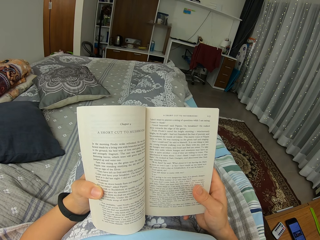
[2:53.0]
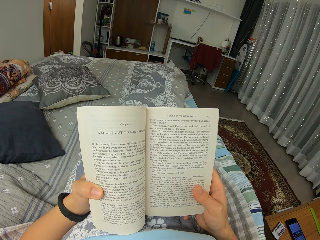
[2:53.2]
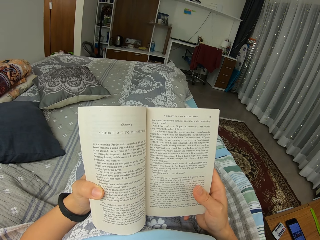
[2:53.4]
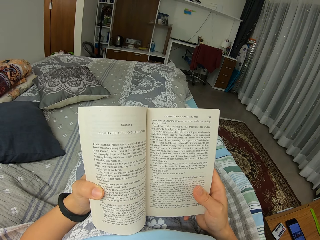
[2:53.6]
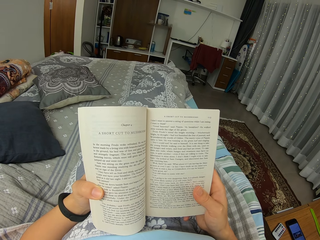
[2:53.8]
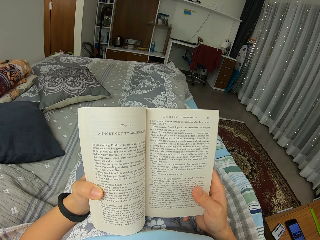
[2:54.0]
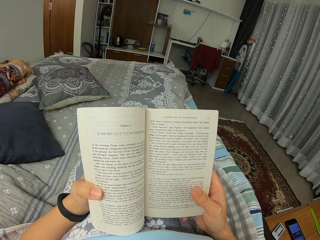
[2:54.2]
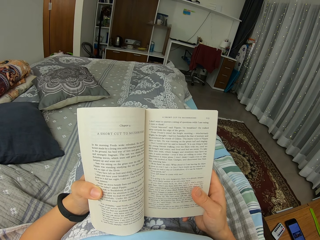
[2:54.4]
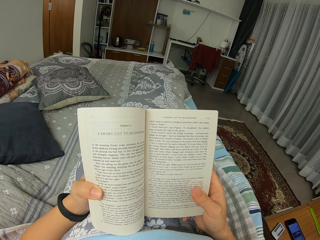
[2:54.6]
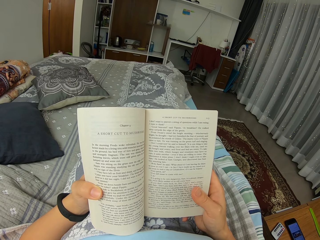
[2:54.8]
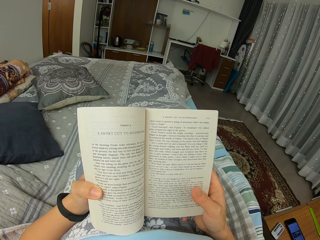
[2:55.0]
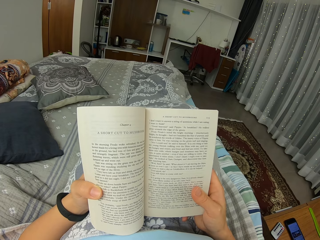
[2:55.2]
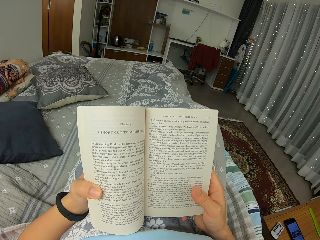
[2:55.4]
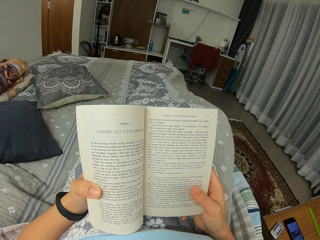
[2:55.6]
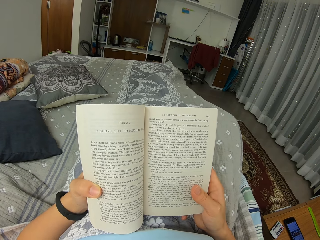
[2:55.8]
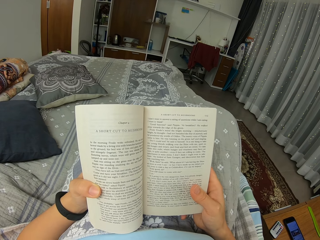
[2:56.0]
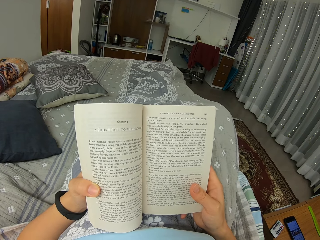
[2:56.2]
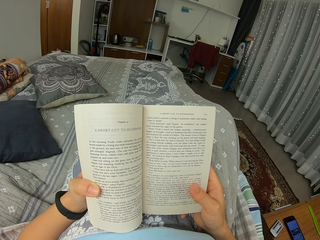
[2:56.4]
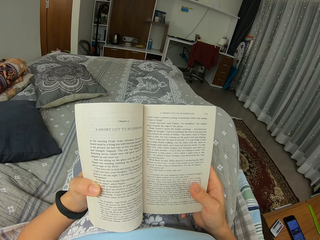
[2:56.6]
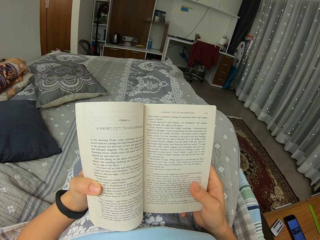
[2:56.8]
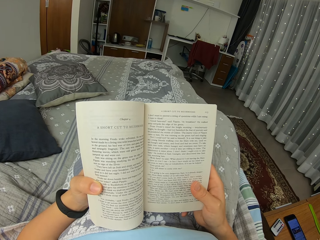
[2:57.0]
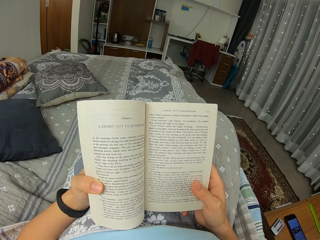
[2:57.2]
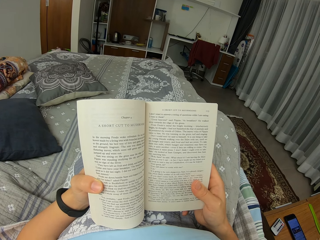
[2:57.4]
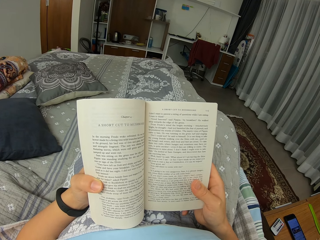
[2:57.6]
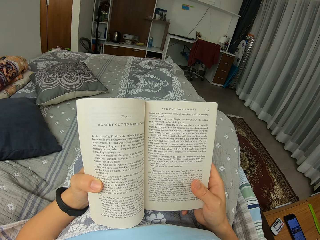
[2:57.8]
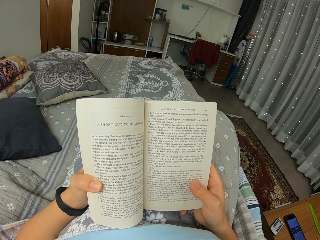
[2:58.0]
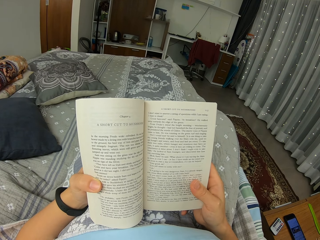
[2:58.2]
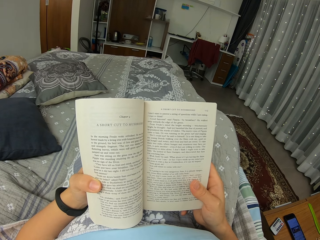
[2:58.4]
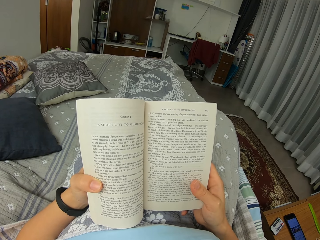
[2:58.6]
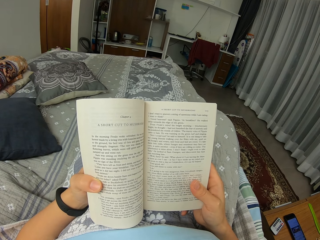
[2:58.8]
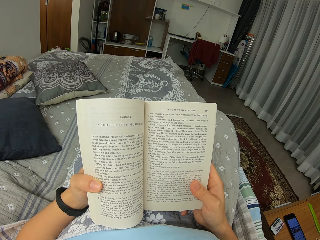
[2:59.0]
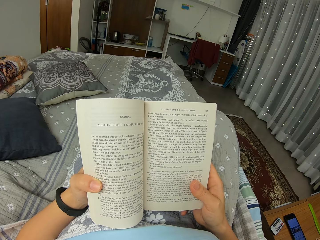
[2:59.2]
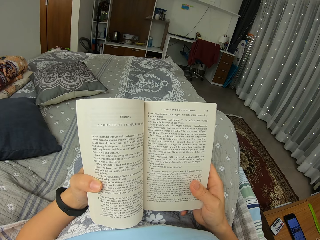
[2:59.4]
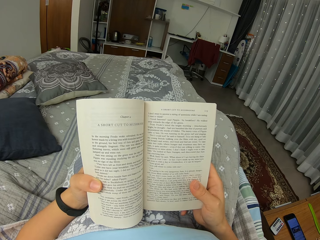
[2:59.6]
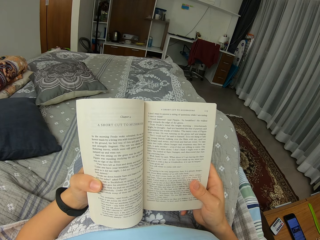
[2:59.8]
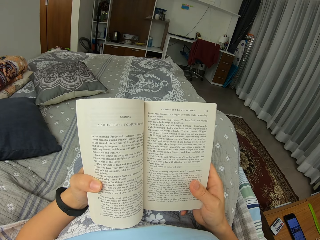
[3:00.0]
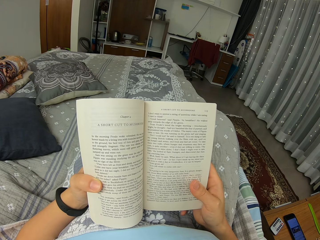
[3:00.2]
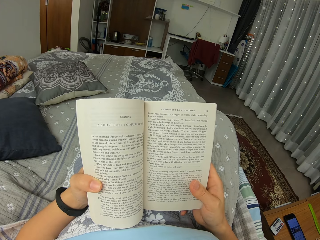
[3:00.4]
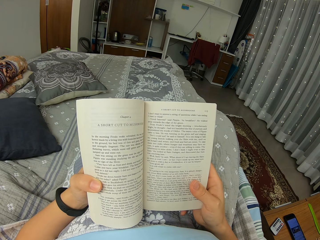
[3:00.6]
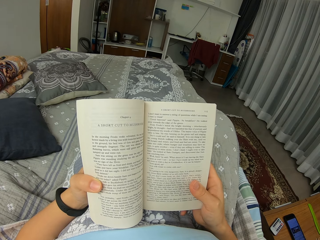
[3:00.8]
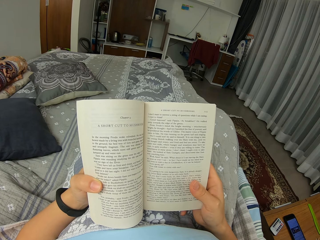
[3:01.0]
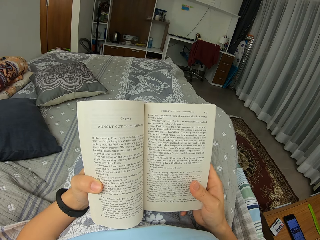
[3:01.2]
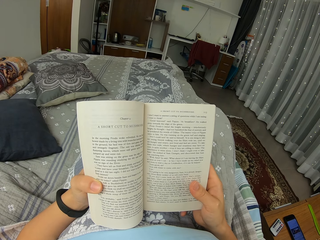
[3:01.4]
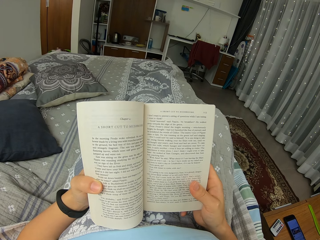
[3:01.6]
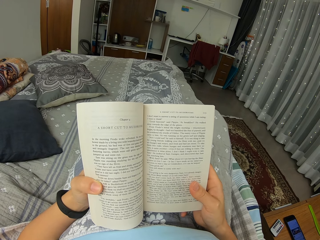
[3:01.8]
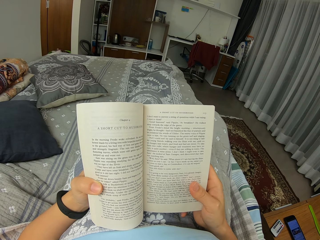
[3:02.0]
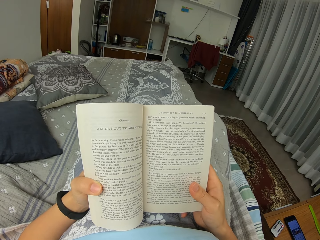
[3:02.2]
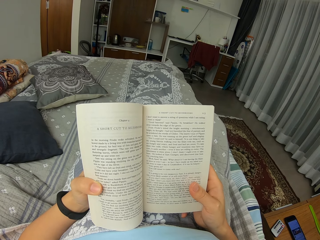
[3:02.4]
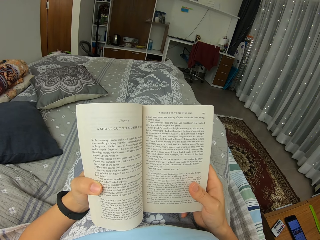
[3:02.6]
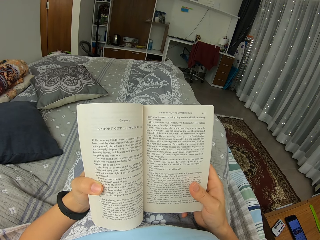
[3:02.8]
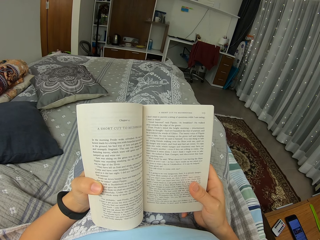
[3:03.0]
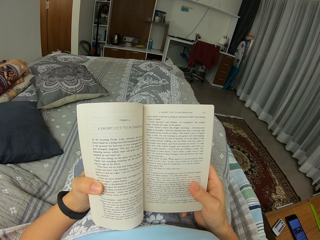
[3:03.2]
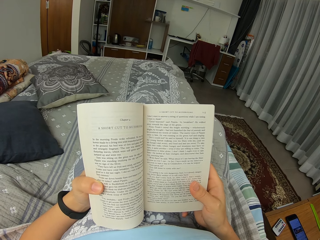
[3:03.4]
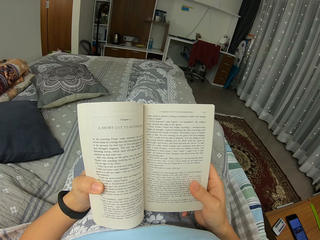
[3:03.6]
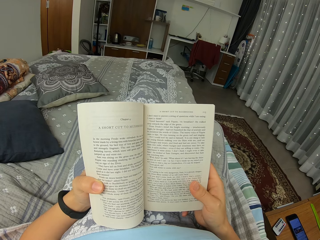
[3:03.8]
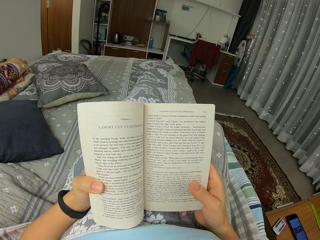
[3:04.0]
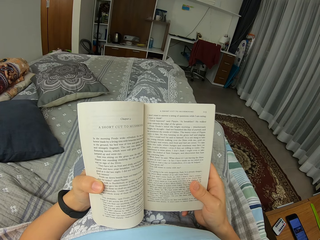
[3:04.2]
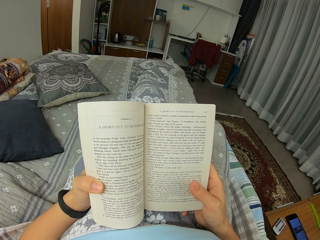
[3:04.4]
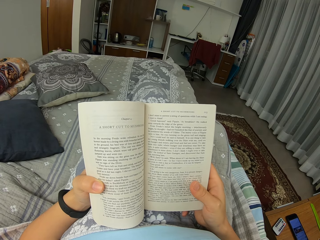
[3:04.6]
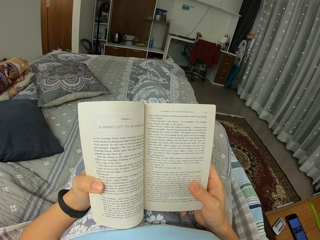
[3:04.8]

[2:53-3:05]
The camera wearer reads a book and slightly moves the legs.

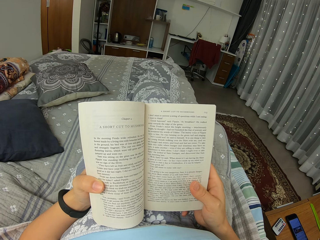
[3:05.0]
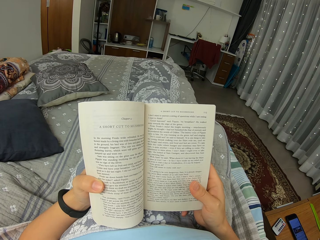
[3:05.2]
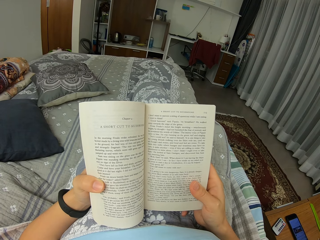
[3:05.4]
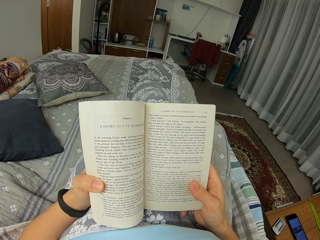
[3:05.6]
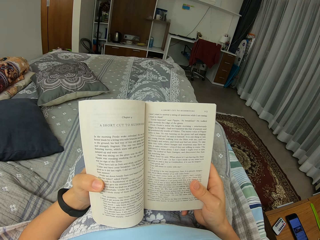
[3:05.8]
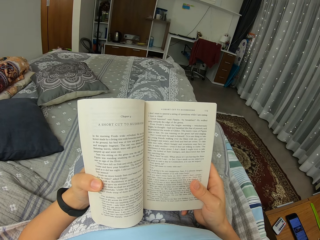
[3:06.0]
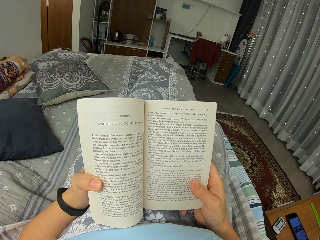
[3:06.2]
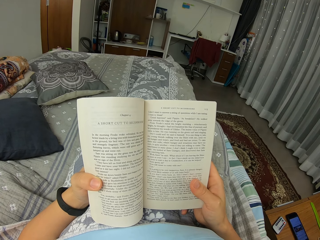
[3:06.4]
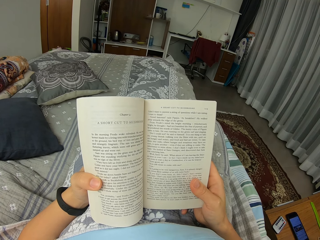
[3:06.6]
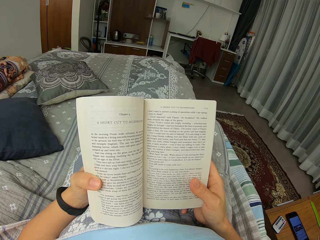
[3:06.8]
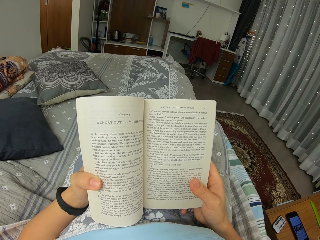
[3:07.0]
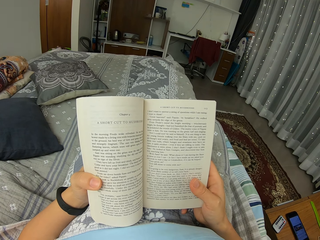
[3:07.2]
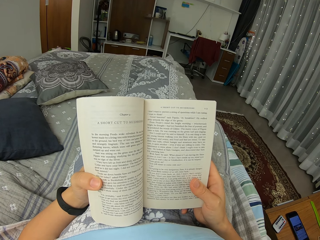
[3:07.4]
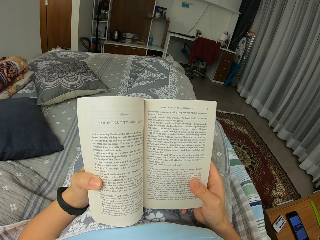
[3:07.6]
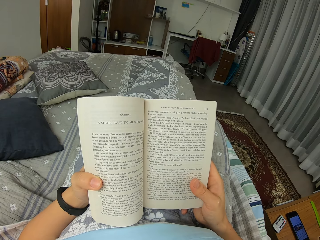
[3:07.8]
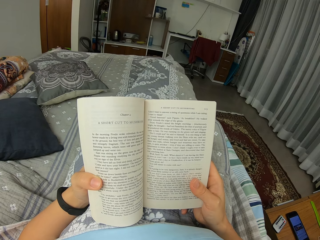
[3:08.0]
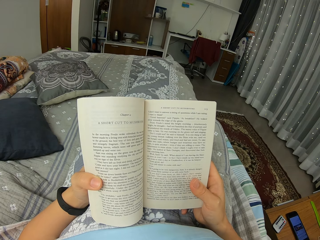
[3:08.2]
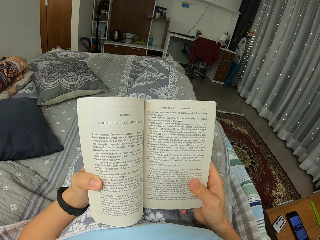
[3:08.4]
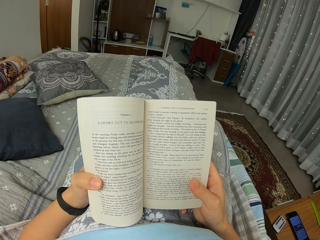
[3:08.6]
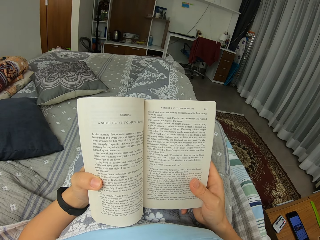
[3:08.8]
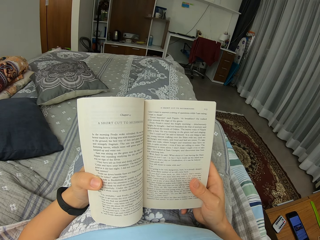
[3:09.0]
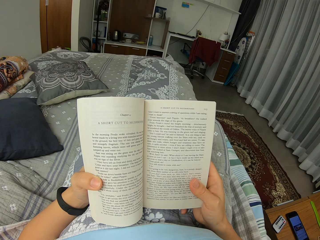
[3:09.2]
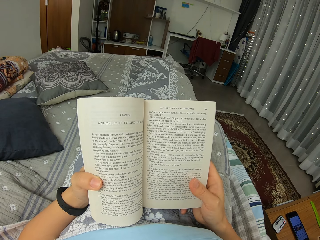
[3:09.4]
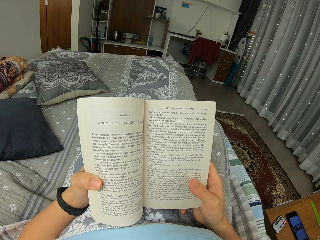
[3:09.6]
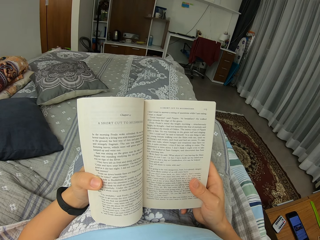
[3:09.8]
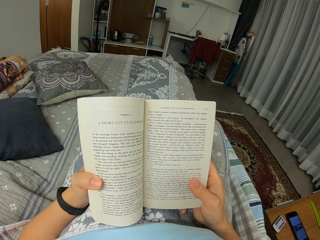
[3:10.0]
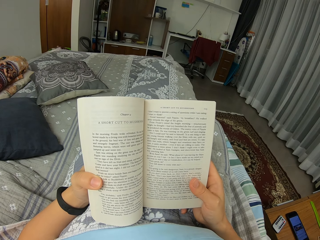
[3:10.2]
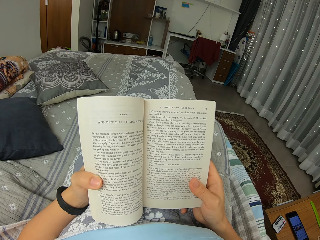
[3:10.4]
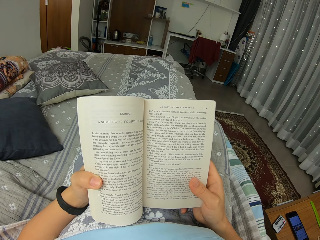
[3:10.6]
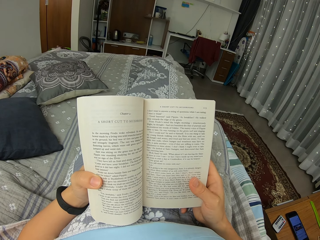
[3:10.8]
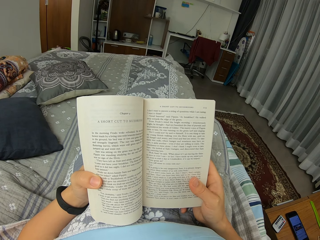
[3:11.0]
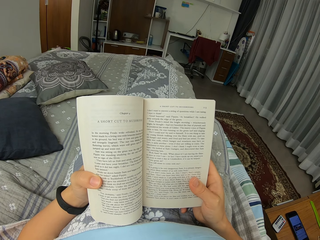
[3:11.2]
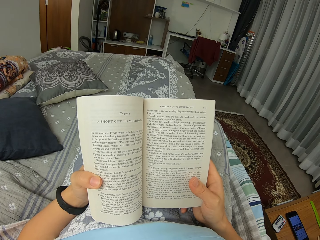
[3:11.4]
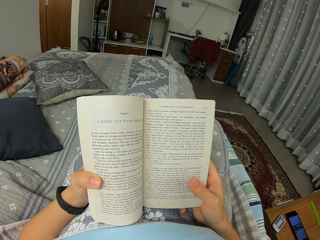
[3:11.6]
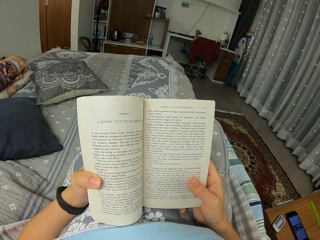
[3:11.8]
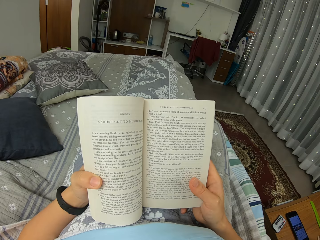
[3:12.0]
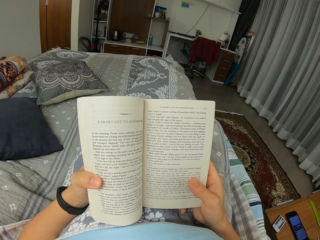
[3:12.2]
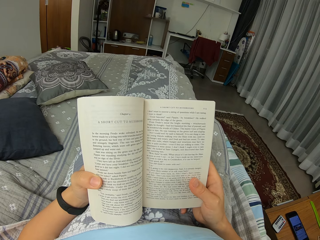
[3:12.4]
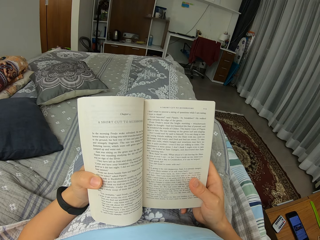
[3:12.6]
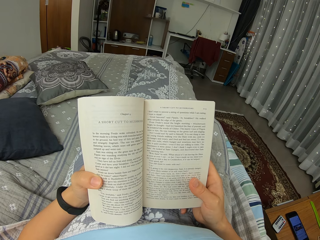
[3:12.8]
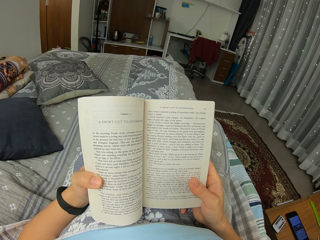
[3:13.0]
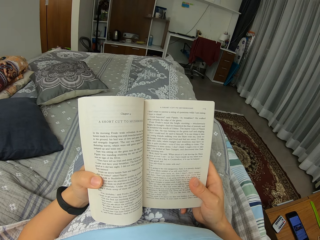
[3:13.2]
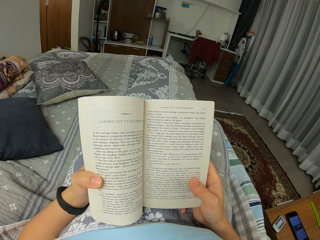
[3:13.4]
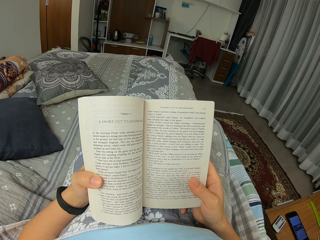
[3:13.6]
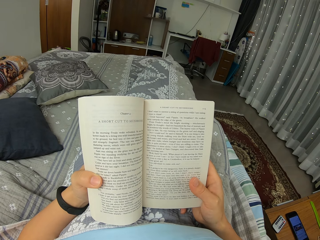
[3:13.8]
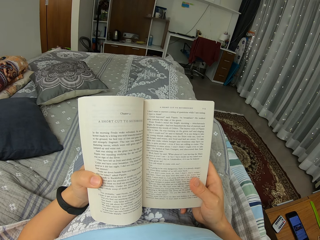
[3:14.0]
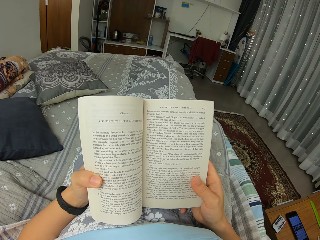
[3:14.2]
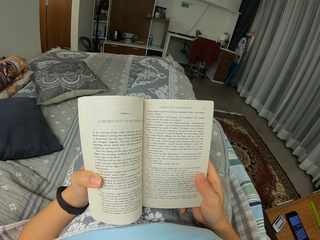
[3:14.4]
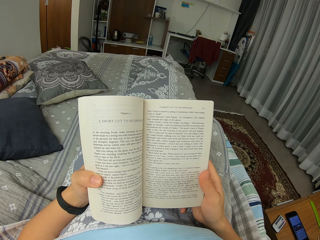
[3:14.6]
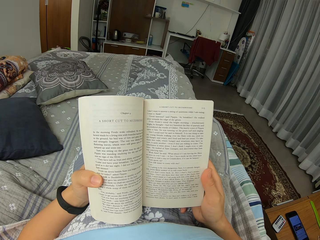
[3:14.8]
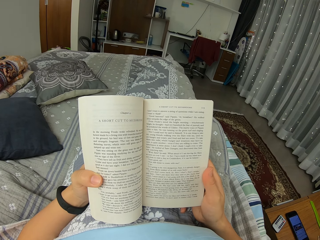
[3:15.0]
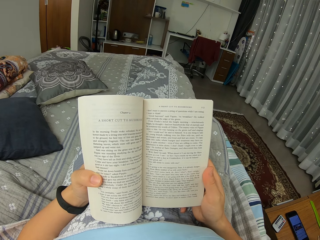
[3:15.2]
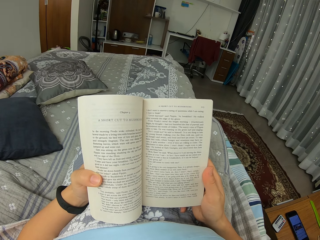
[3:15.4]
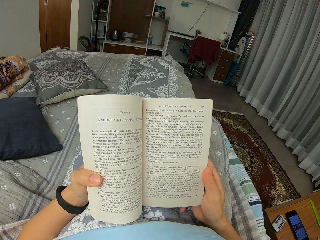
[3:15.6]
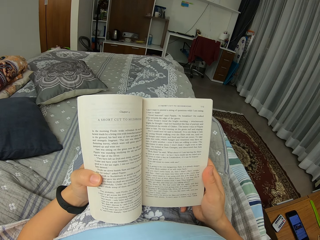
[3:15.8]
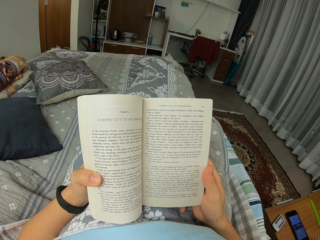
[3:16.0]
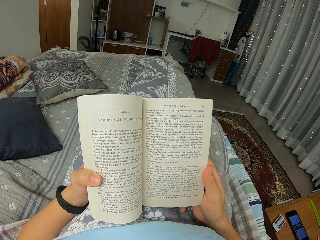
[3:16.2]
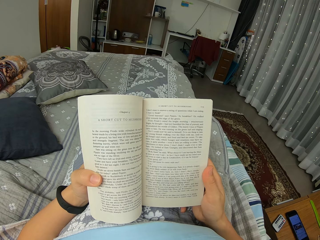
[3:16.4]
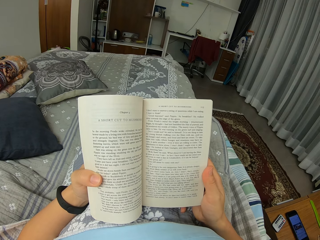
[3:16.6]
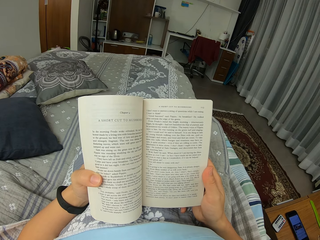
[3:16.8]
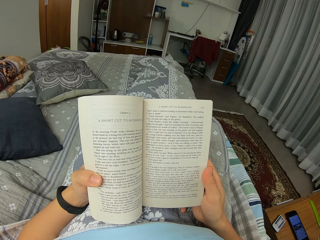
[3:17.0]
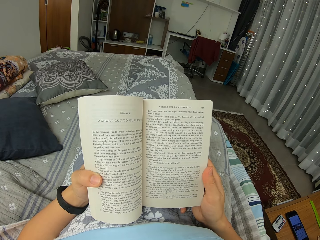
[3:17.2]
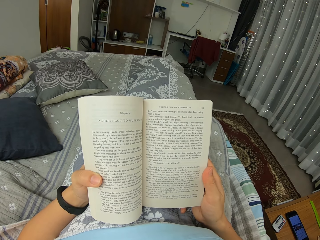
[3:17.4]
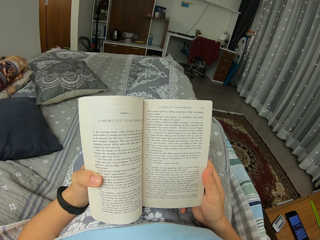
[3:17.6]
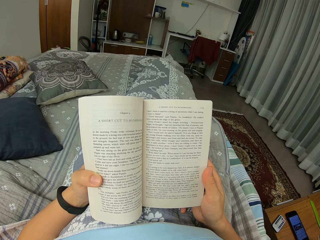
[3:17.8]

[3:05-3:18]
The camera wearer moves a thumb.
